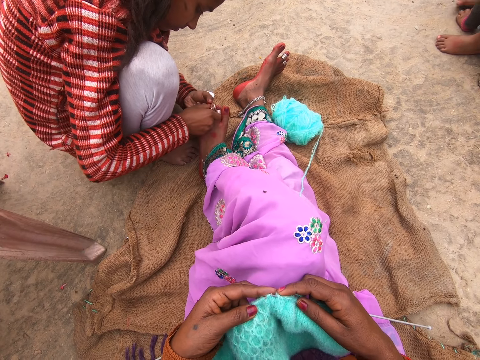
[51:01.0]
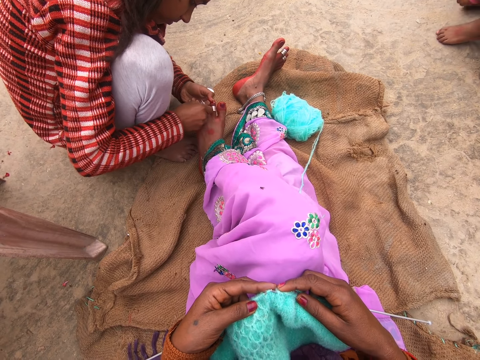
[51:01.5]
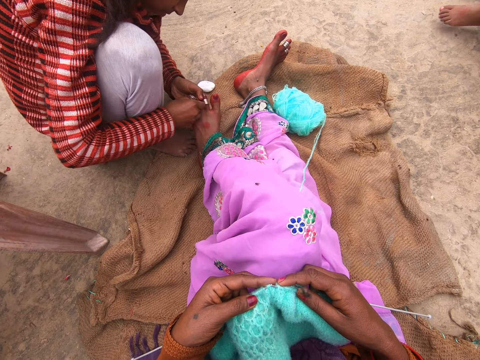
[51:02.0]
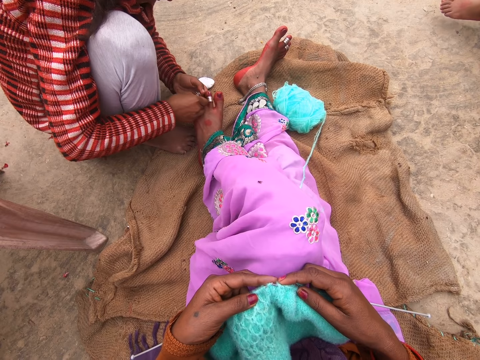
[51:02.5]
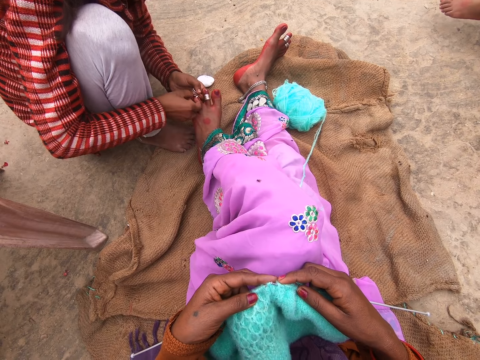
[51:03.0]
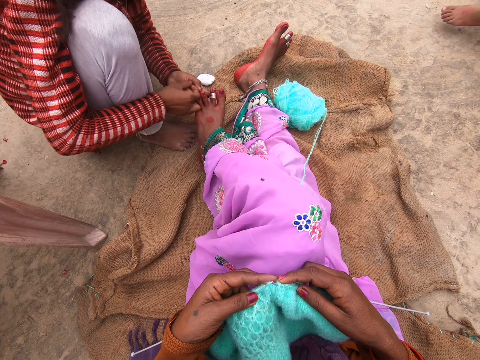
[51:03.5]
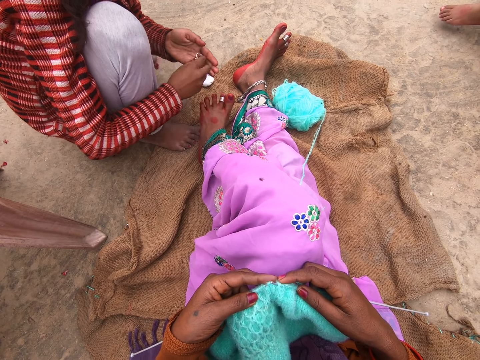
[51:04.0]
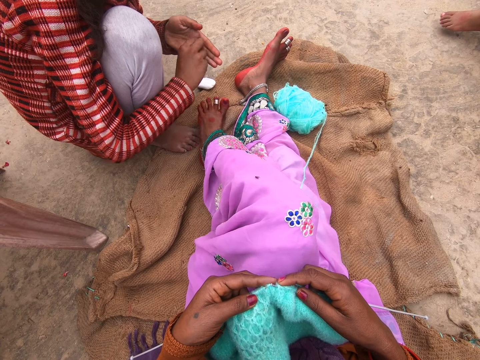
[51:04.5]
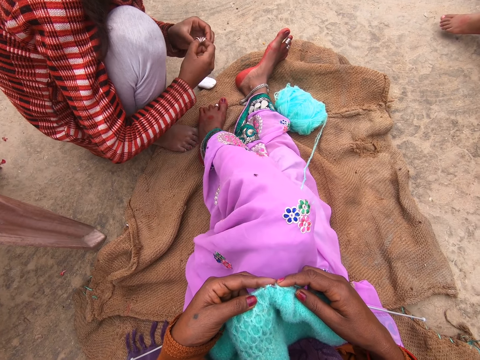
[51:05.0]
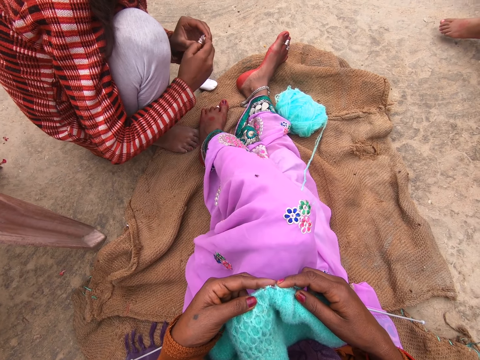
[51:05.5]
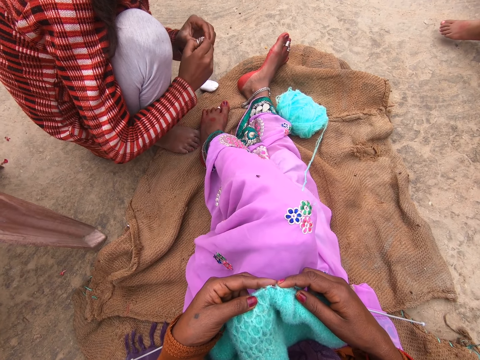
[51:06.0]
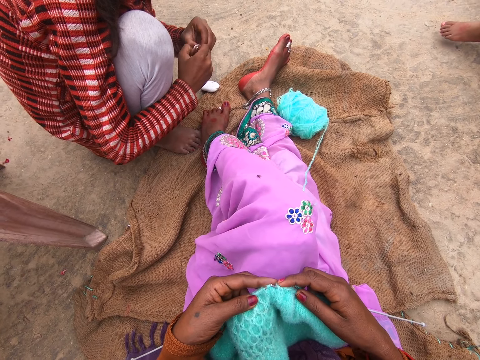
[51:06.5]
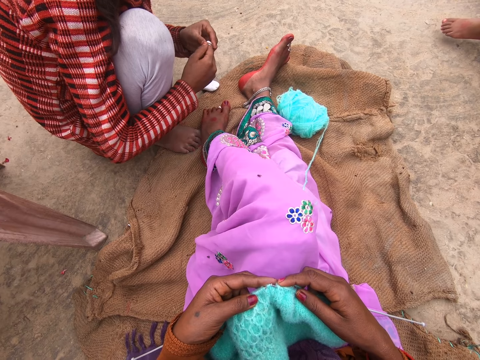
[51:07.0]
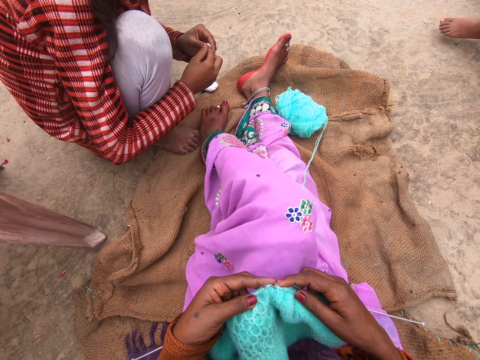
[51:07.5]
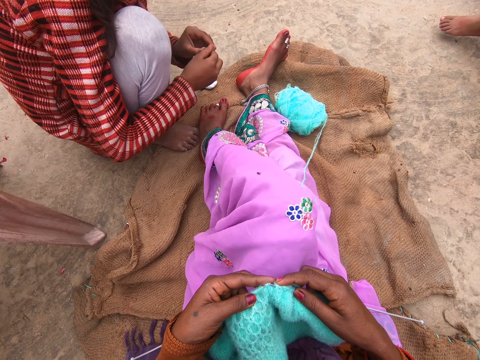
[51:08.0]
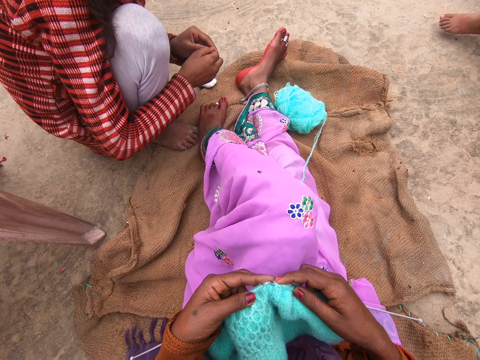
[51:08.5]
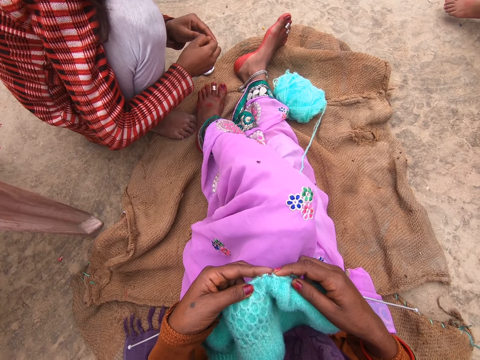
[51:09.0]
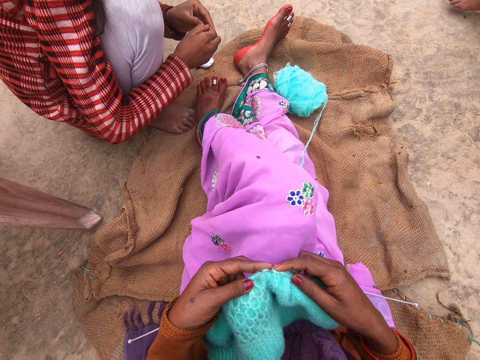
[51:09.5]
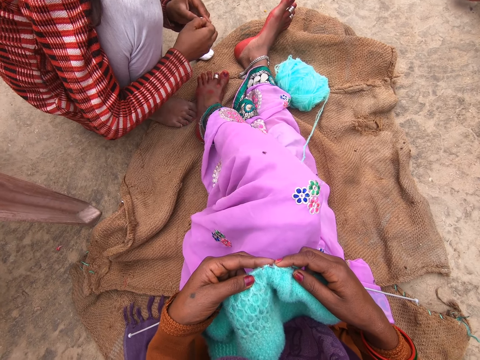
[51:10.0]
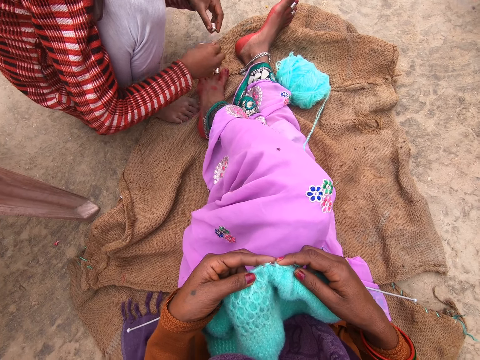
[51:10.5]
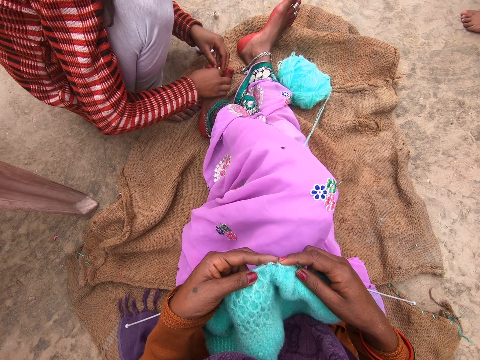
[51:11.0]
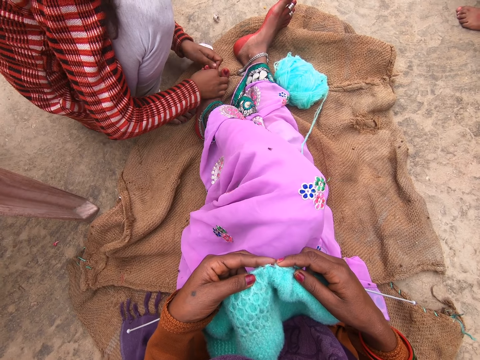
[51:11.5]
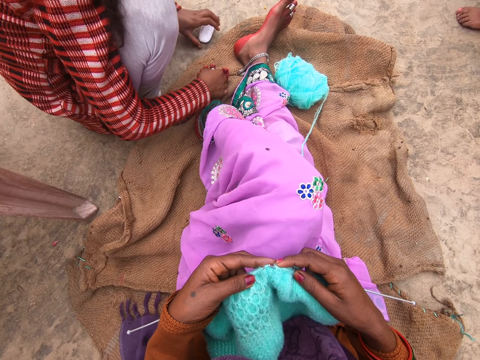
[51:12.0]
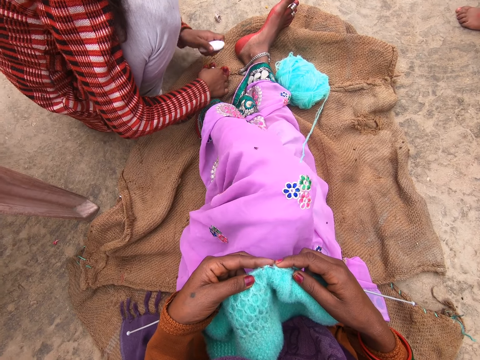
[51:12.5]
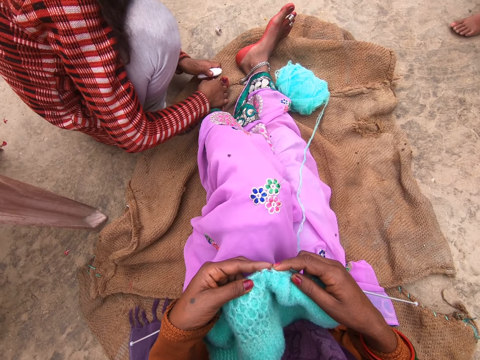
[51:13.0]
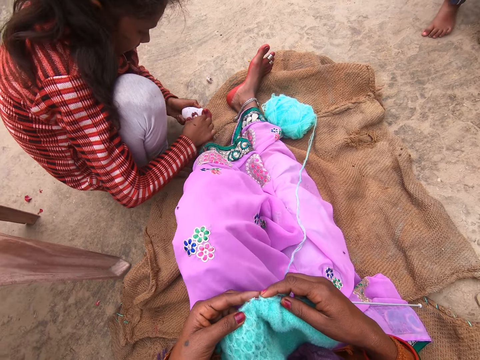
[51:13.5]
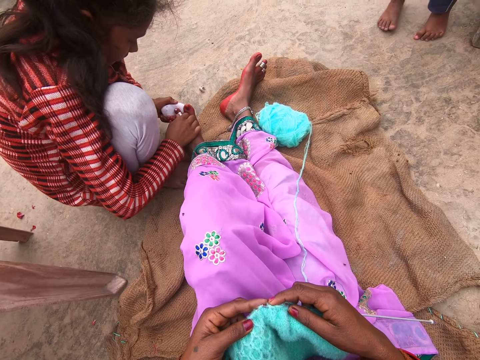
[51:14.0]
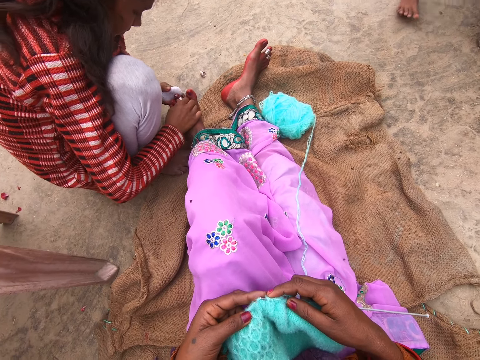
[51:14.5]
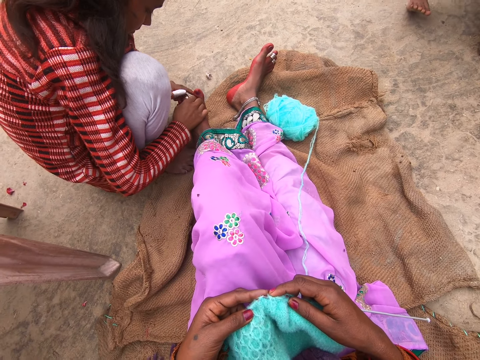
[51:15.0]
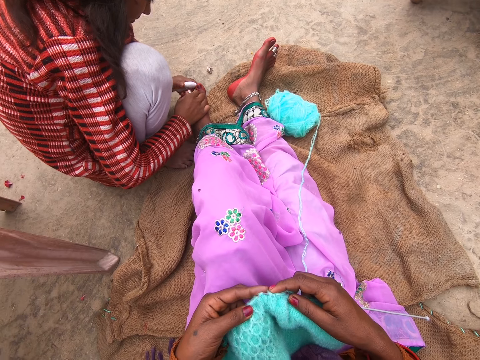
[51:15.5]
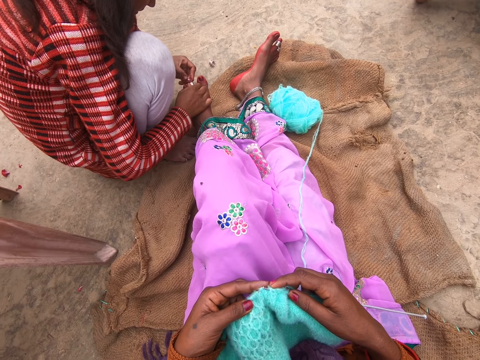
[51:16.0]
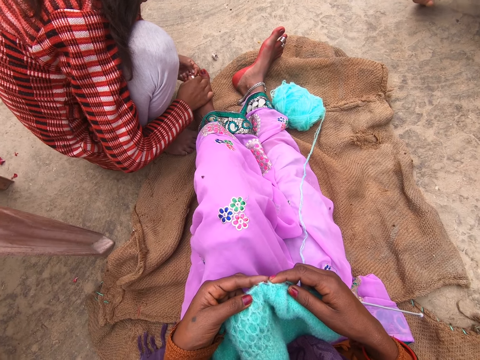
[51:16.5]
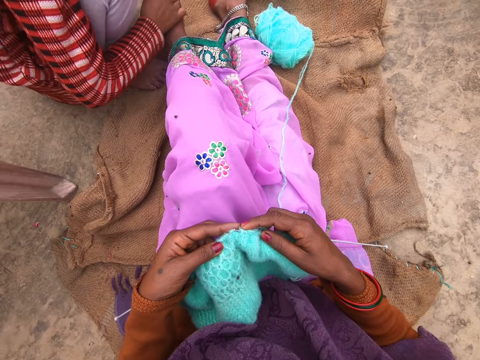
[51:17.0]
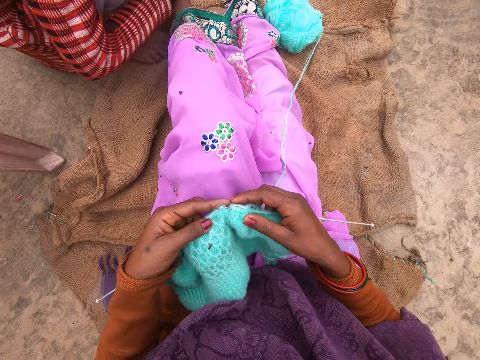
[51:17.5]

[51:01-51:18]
A person removes the ring from the toe. The person checks the ring, drops the ring on the ground, touches the ring on the toe, picks up the soap from the ground and applies the soap on the toe. The camera wearer talks. The person drops the soap and removes the ring from the toe.

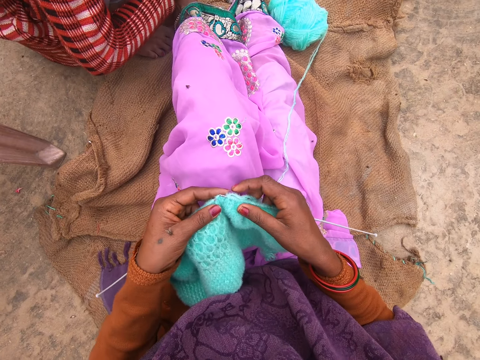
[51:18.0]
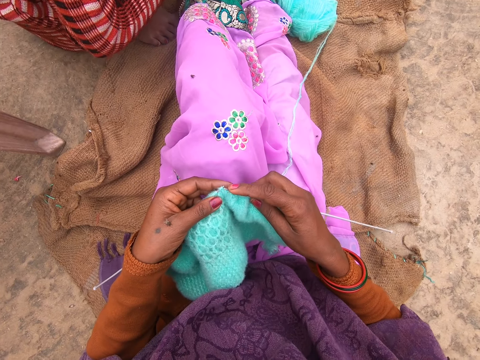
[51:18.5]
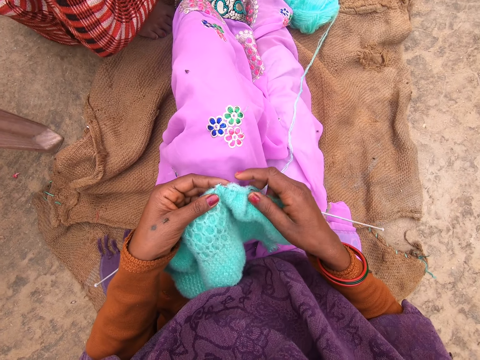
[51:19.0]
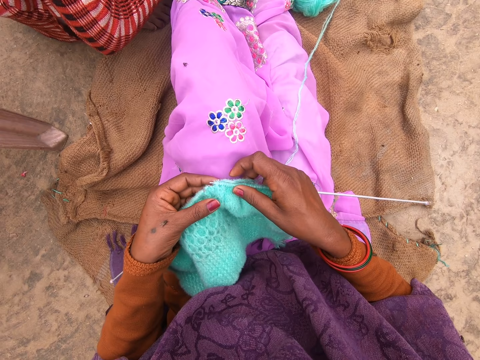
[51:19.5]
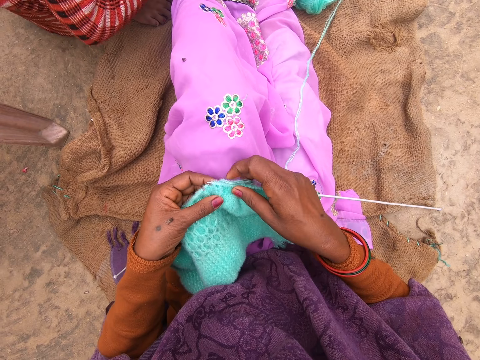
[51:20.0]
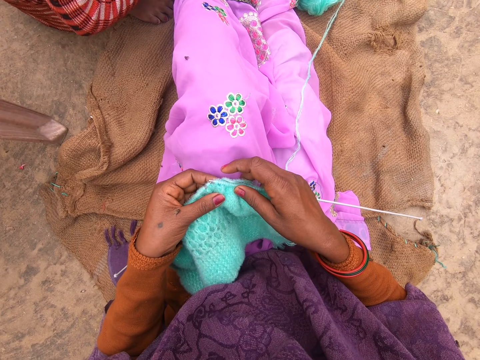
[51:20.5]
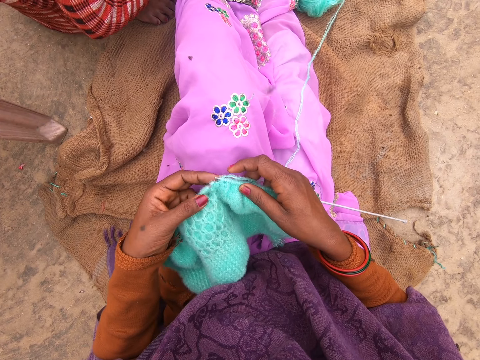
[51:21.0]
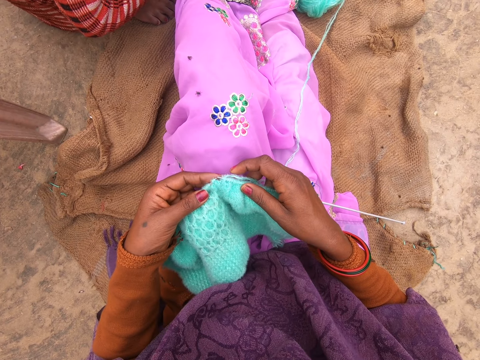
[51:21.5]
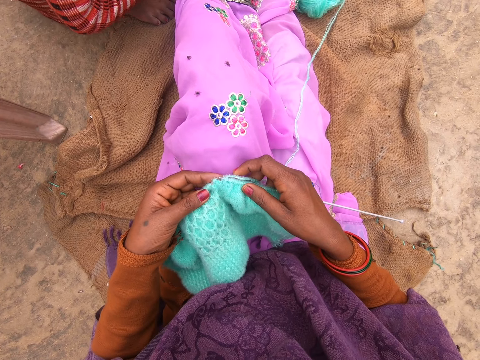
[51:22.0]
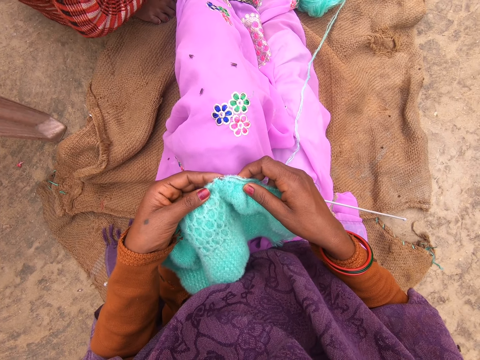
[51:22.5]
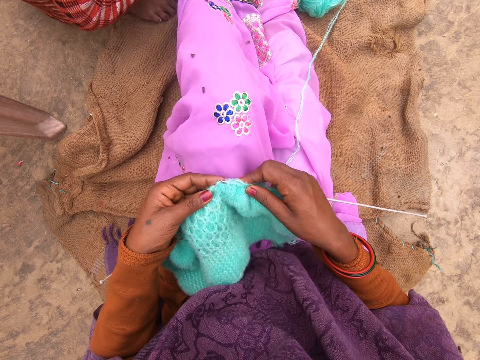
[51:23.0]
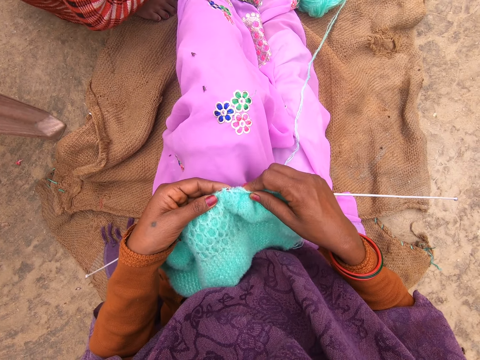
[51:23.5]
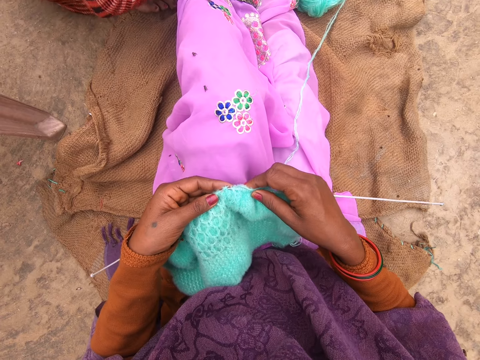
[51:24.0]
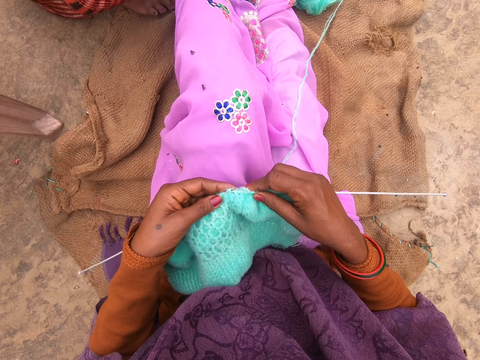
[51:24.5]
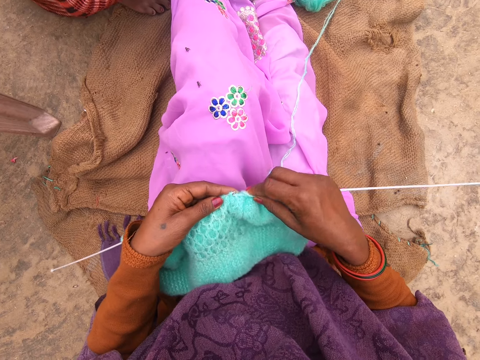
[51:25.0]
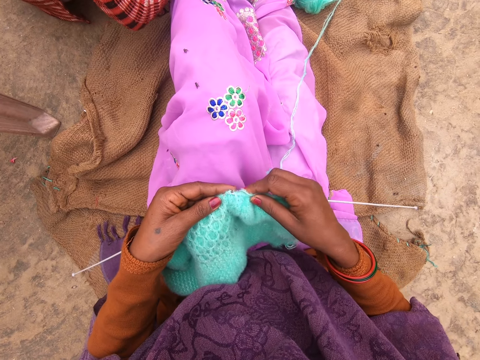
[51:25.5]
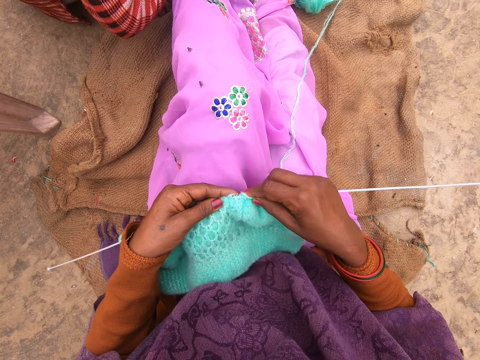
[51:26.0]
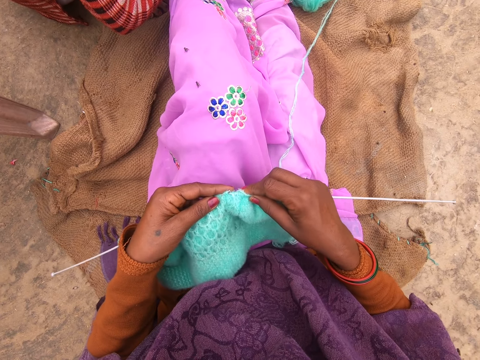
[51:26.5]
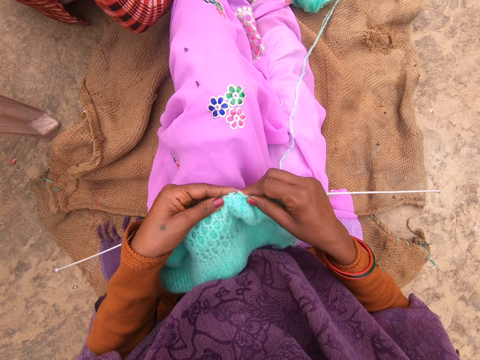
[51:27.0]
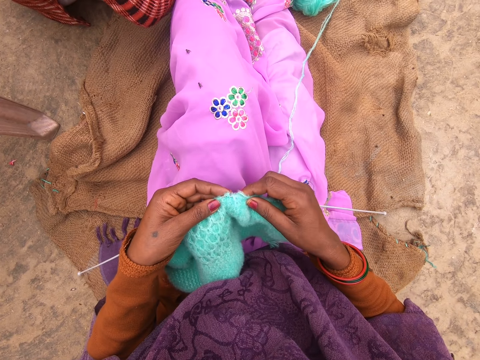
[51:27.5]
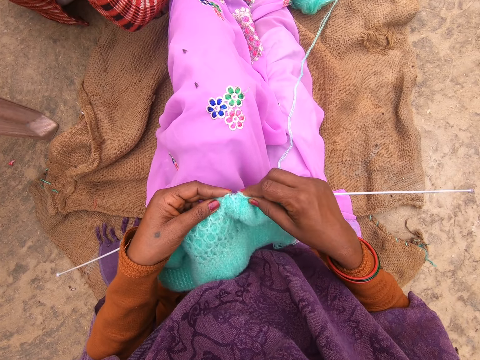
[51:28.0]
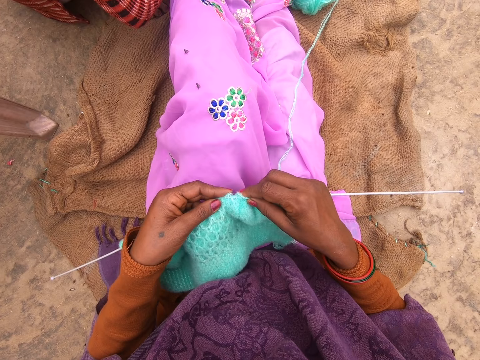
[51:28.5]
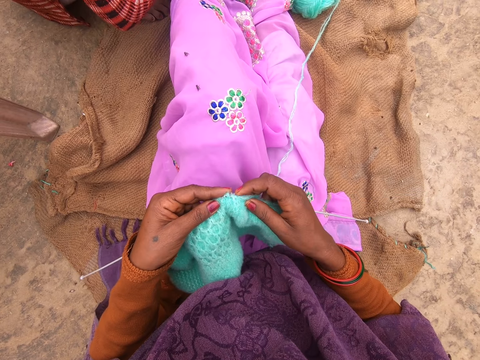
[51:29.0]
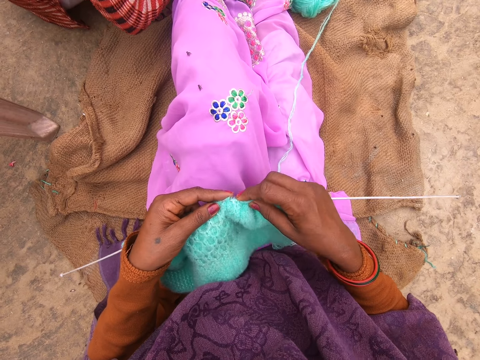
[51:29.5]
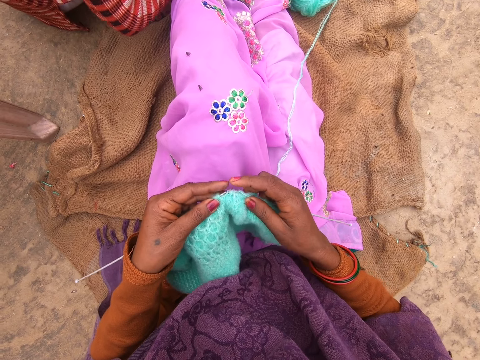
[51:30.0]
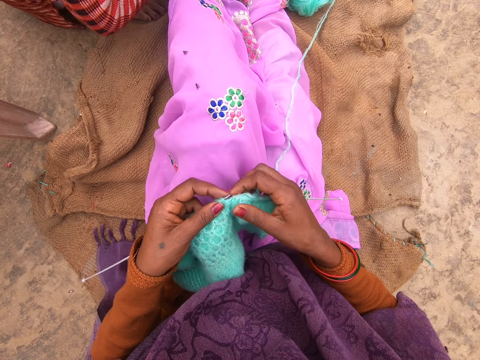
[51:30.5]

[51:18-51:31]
The camera wearer knits the fabric with the knitting needle. They knit the yarn with the needle.
